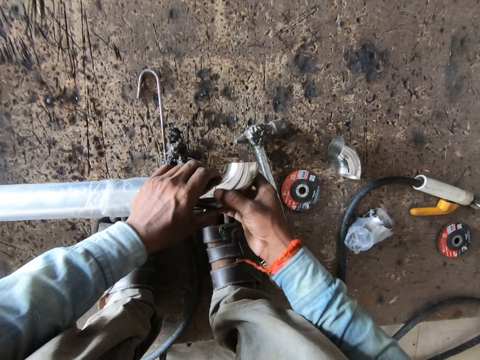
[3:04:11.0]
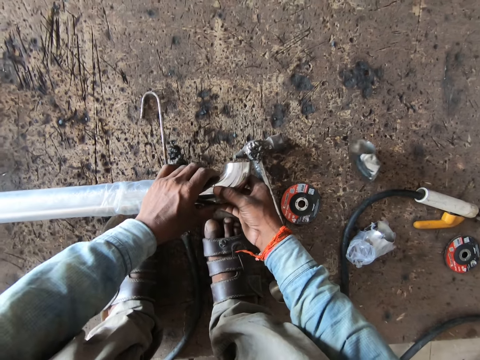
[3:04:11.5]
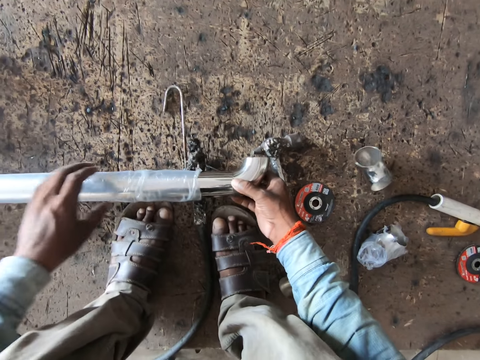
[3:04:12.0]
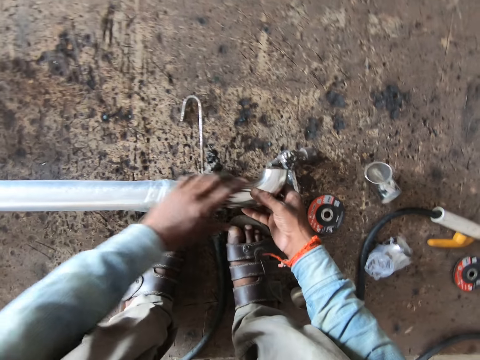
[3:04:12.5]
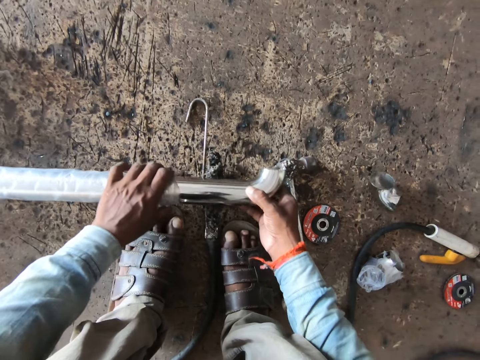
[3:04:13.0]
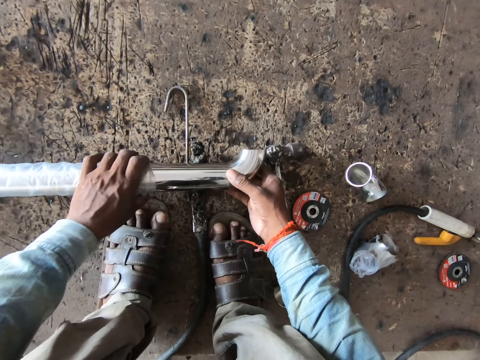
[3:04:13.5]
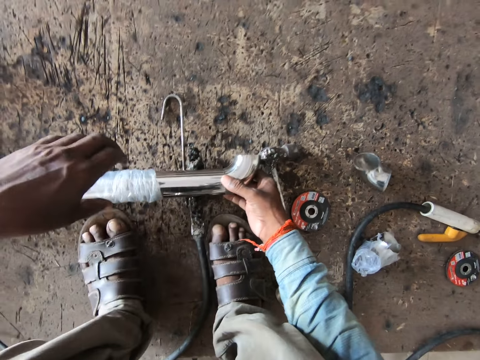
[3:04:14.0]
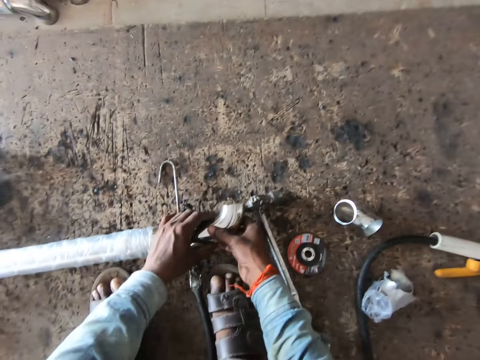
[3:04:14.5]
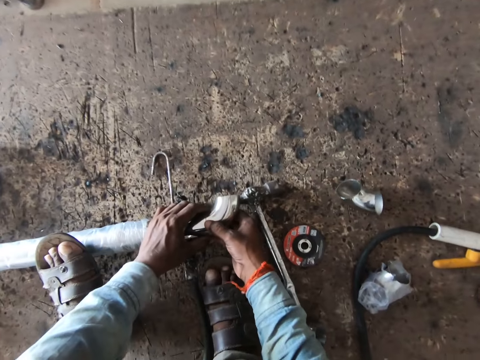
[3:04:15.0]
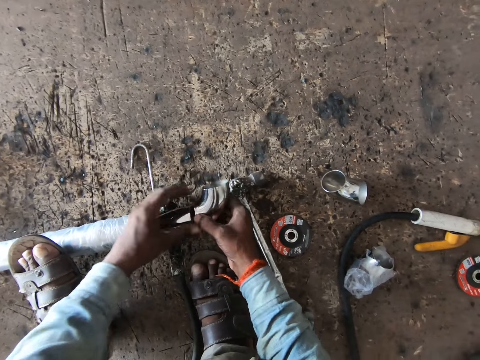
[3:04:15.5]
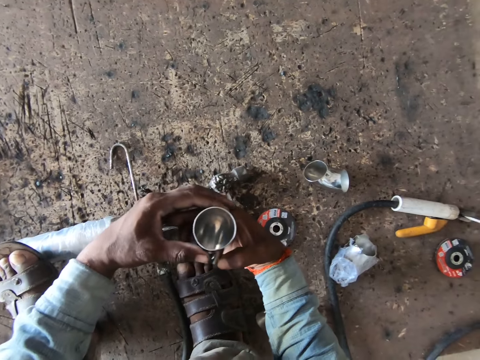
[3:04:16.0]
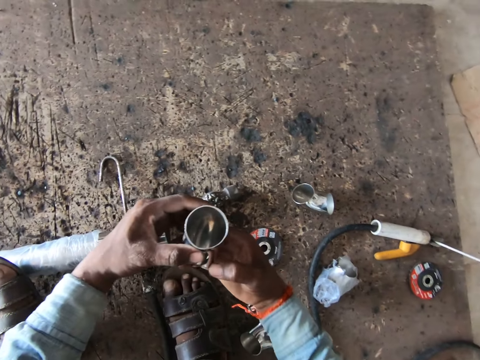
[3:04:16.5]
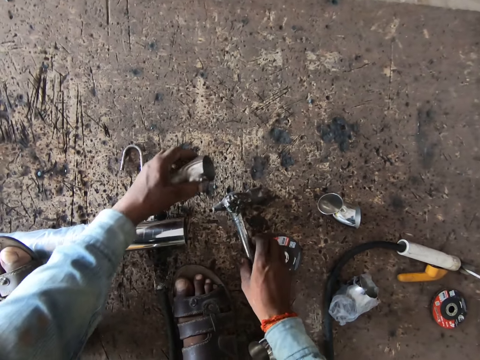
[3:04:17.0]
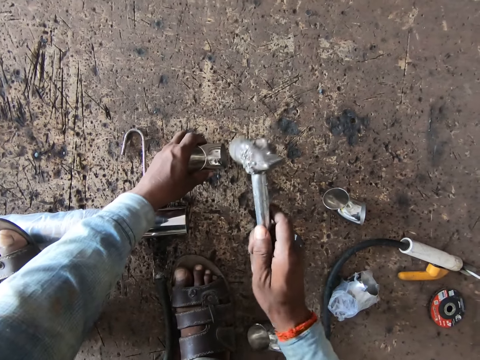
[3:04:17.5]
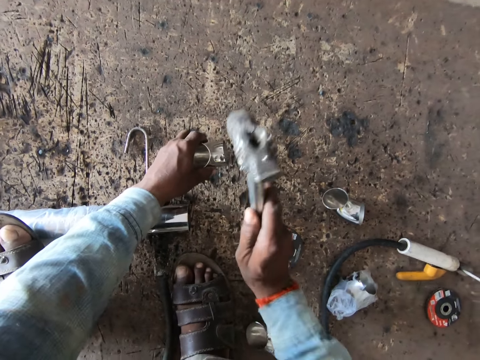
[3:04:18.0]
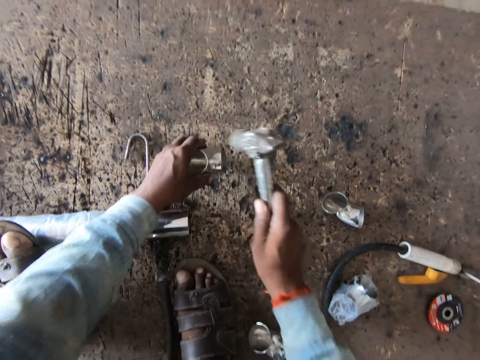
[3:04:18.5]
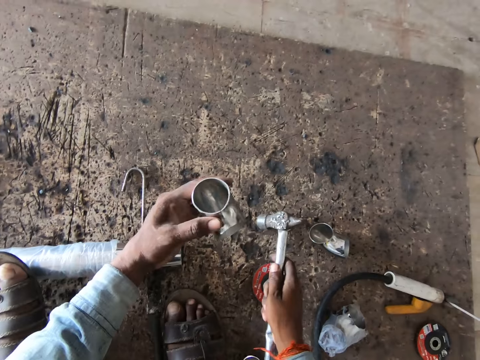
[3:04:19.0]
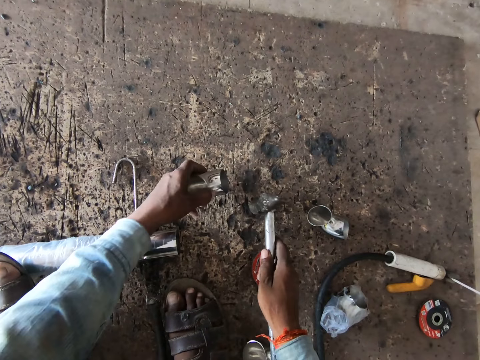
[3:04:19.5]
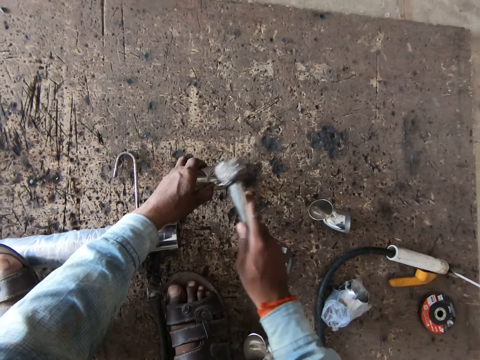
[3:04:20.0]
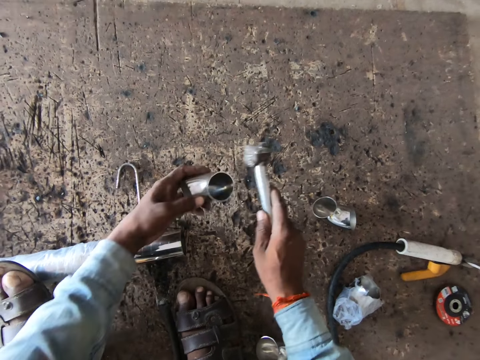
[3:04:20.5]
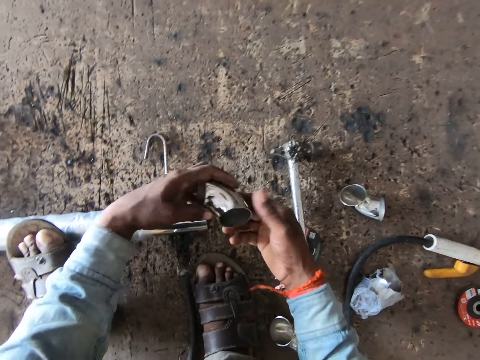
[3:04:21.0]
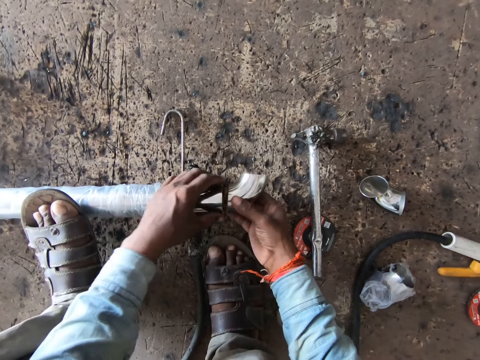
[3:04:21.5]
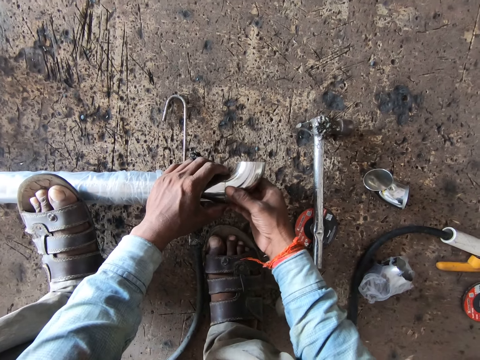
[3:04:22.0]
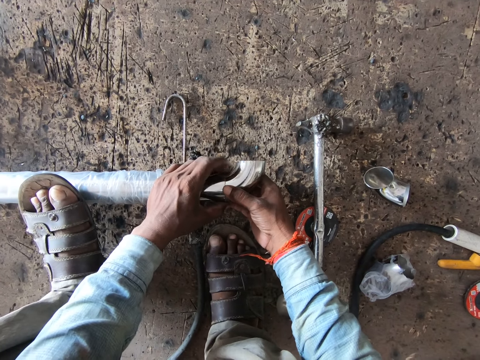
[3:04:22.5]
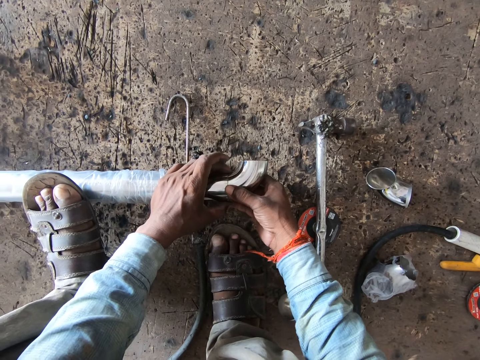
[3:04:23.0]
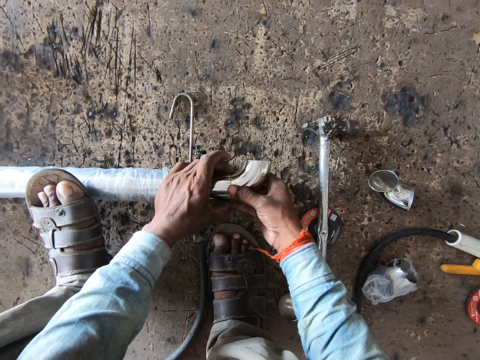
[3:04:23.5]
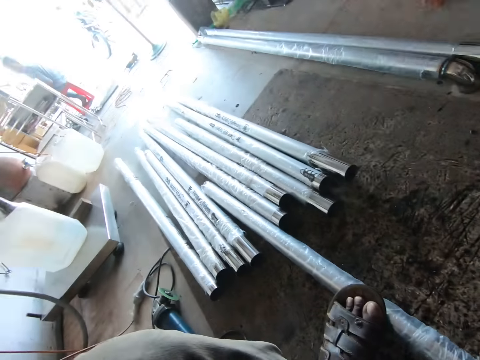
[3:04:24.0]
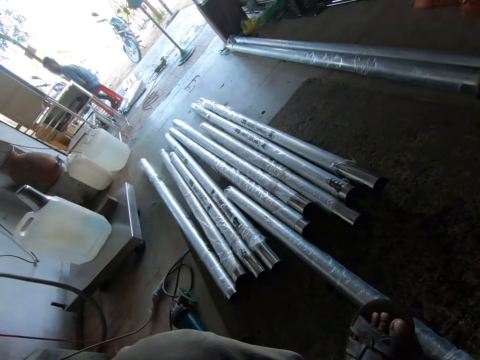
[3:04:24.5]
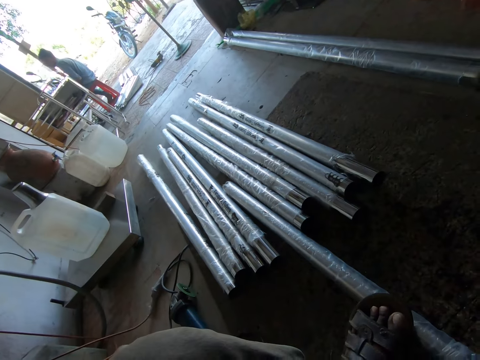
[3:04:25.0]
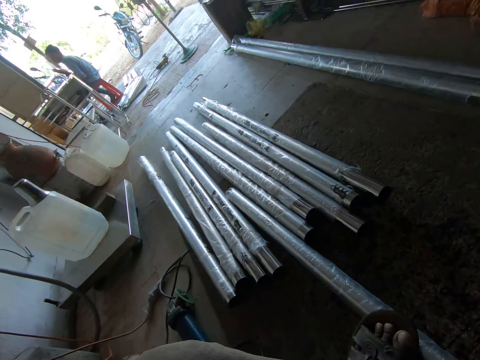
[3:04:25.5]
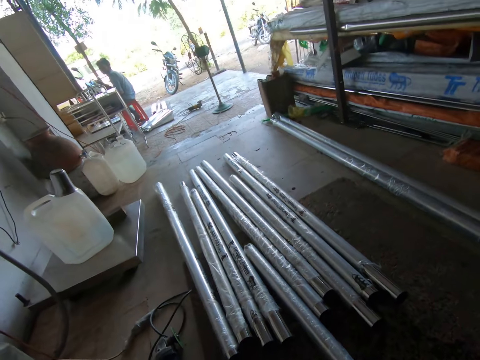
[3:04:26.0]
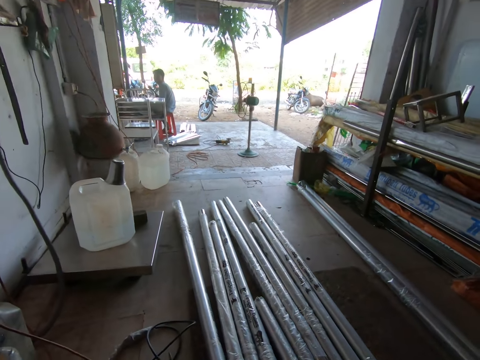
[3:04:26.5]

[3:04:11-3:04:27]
The camera wearer drops the pipe on the floor with both hands. He shifts the nylon on the pipe with his left hand. He holds the pipe on the floor with his left hand. He places his leg on the pipe on the floor. He holds the joint with his right hand. He removes the L shape metal rod. He passes the joint from his right hand to his left hand. He picks up a hammer from the floor with his right hand. He places the joint on the floor with his left hand. He hits the joint with the hammer in his right hand. He picks the joint from the floor with his left hand. He drops the joint on the floor with his left hand. He hits the joint with the hammer in his right hand. He picks the joint from the floor with his left hand. He drops the hammer on the floor with his right hand. He passes the joint from his left hand to his right hand. He places the joint on the pipe with his right hand. A man converses with the camera wearer. The camera wearer looks at the man.

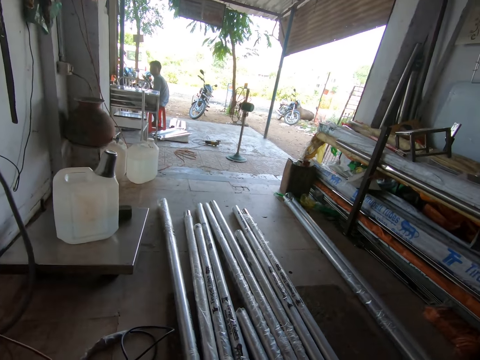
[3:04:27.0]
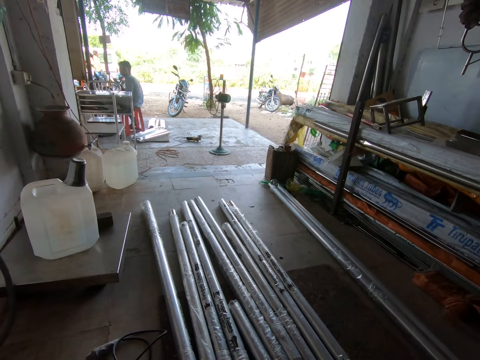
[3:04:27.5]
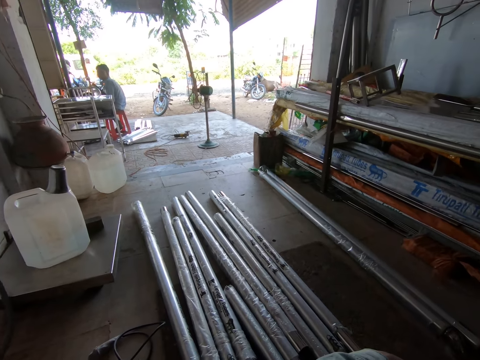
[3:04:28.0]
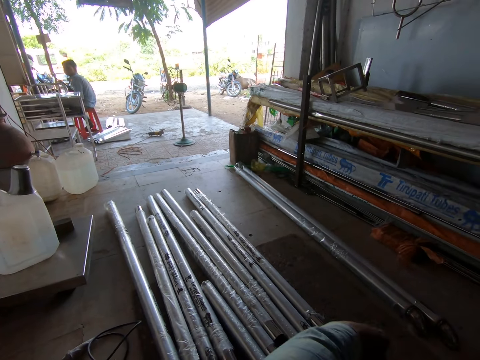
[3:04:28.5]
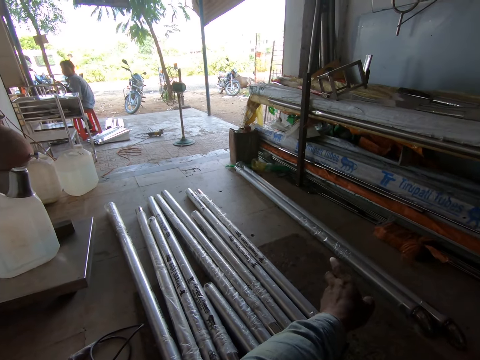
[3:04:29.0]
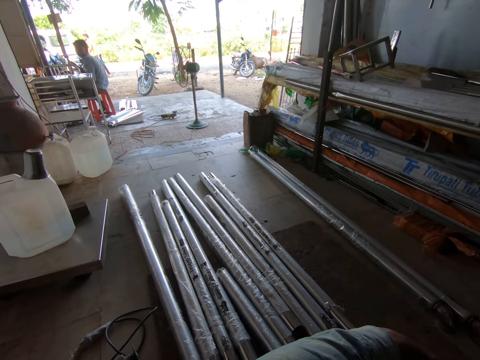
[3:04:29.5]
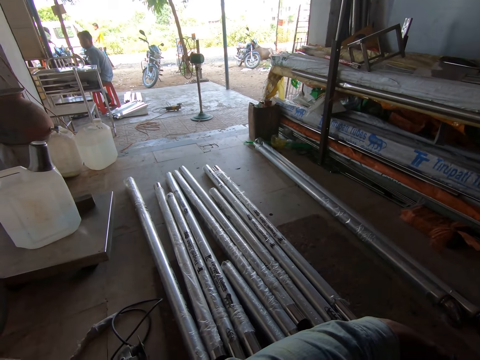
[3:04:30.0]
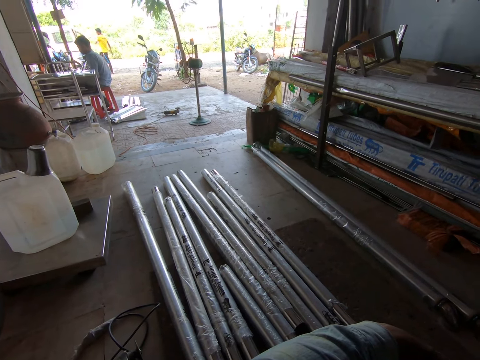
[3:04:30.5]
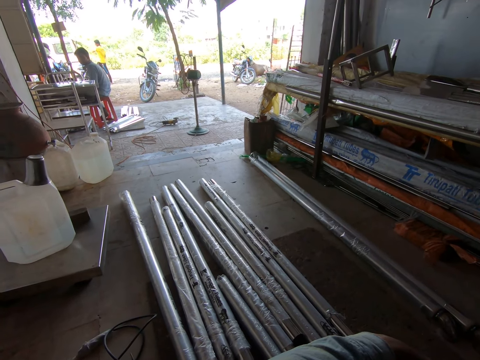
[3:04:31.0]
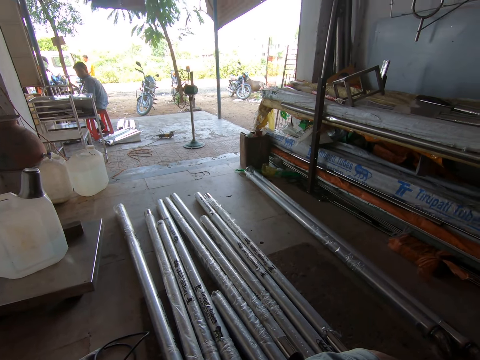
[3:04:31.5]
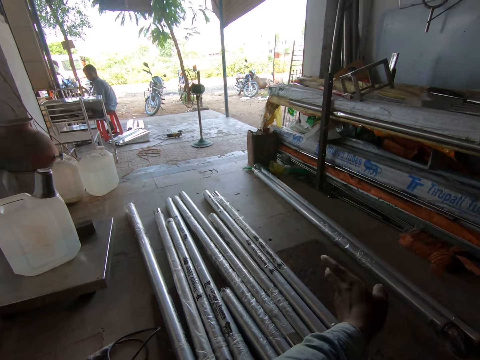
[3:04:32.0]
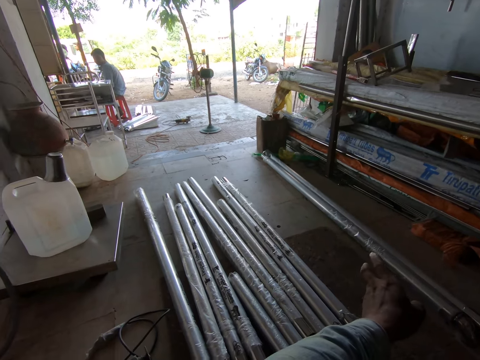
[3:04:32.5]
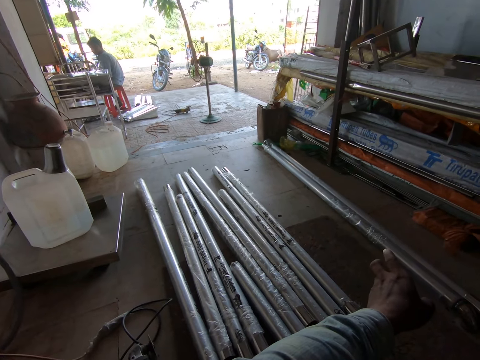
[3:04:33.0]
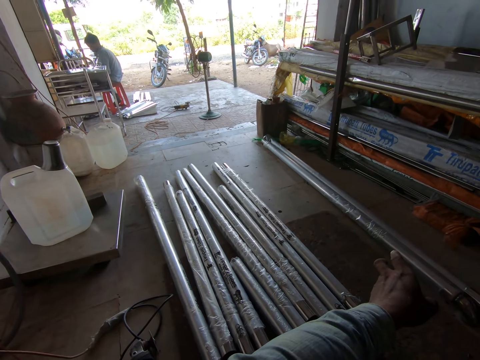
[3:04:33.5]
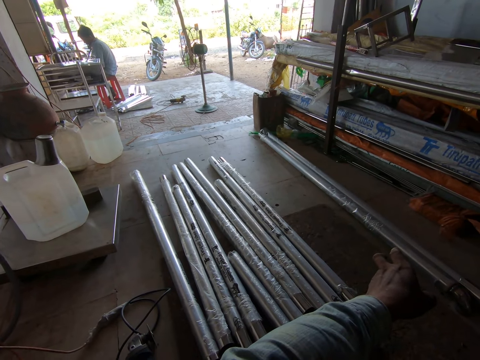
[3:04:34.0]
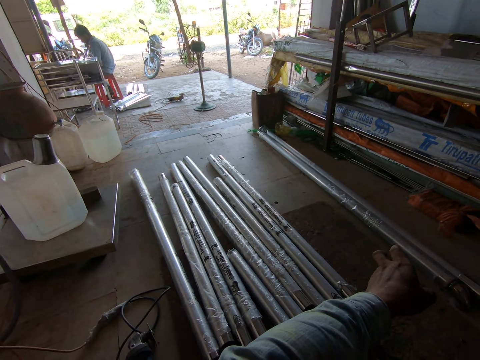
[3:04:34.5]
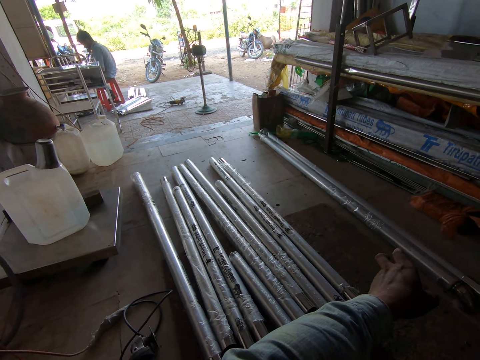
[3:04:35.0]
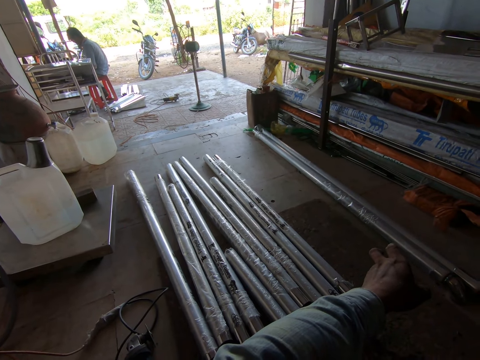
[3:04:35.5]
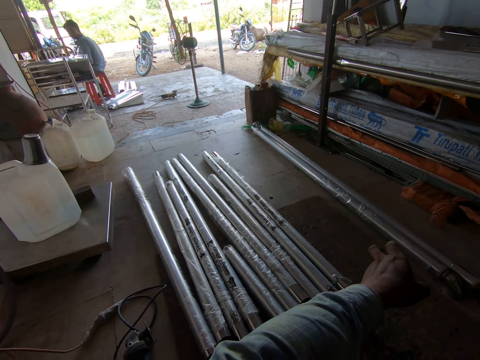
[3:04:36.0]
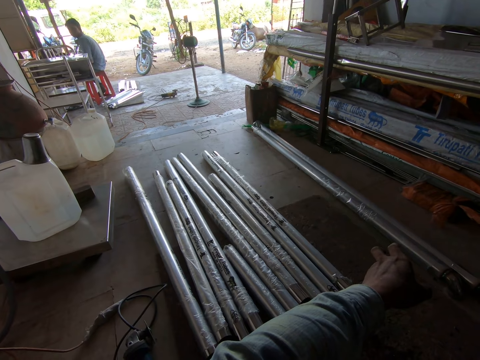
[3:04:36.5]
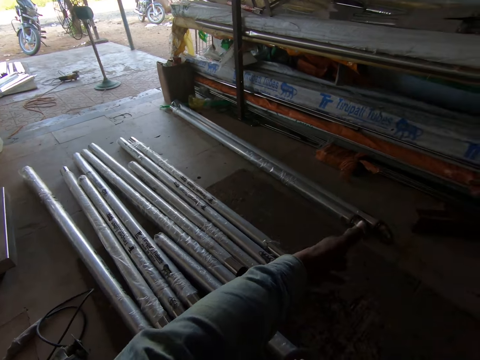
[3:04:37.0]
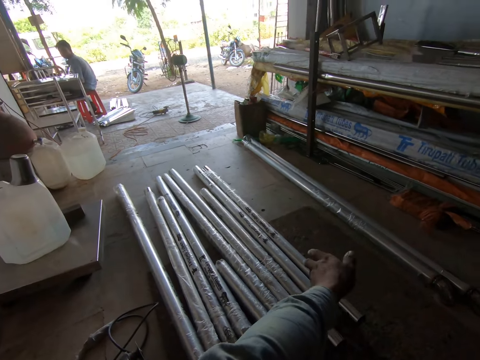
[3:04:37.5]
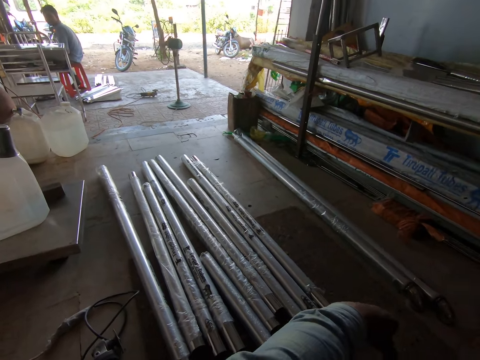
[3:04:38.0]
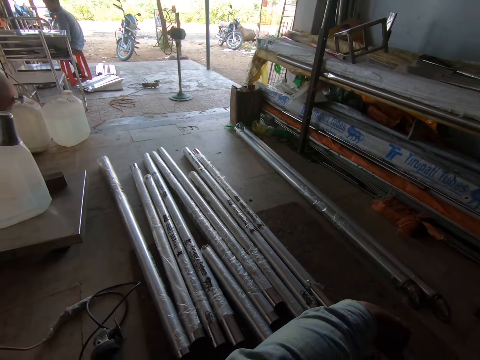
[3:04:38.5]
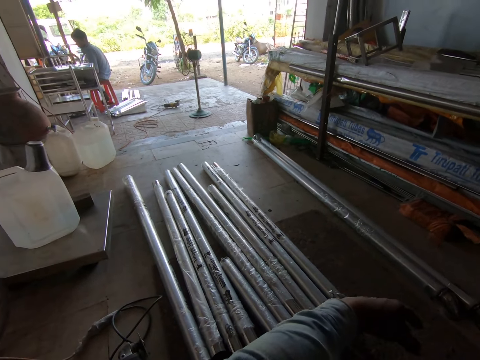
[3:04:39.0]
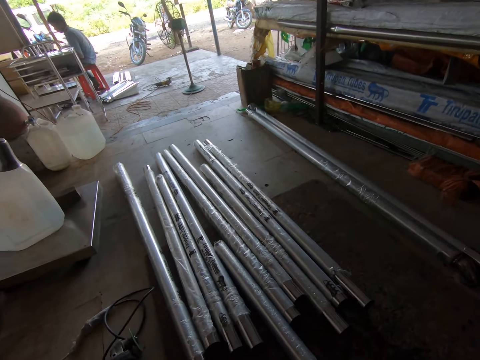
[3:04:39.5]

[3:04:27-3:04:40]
The camera wearer talks to a man and moves a hand. The man talks to the camera wearer. The camera wearer talks to the man and moves a hand.
